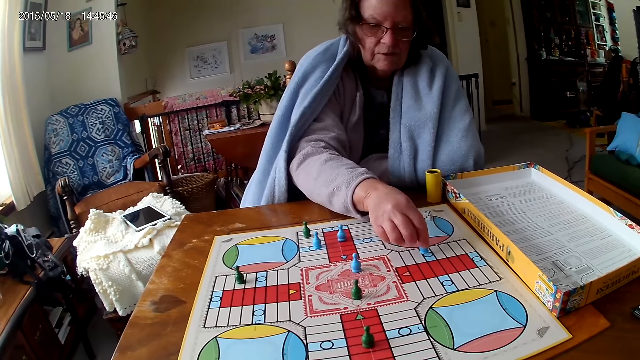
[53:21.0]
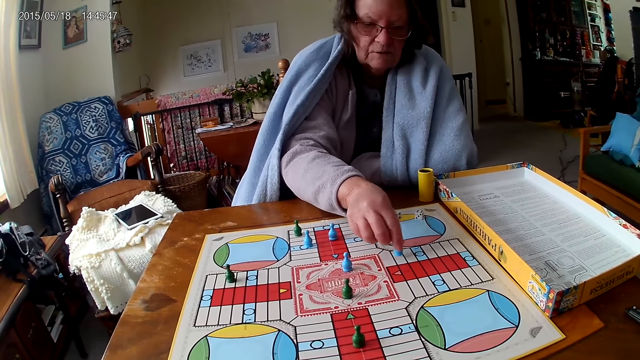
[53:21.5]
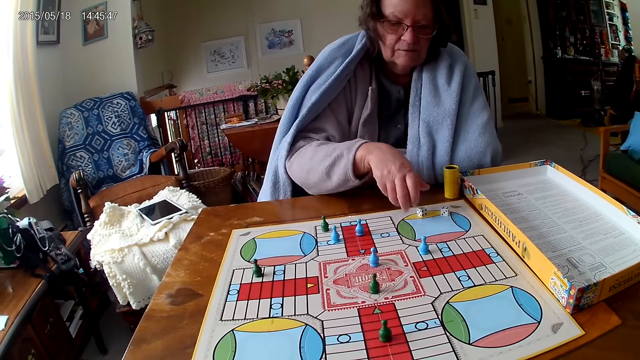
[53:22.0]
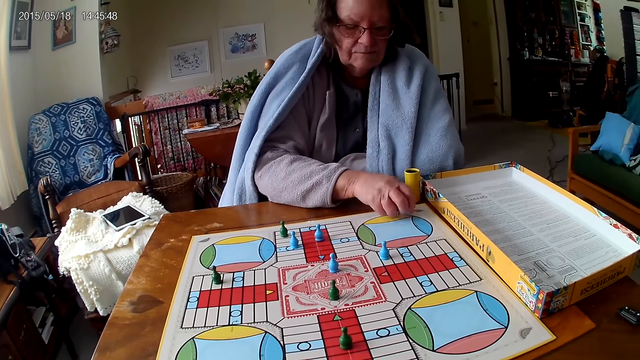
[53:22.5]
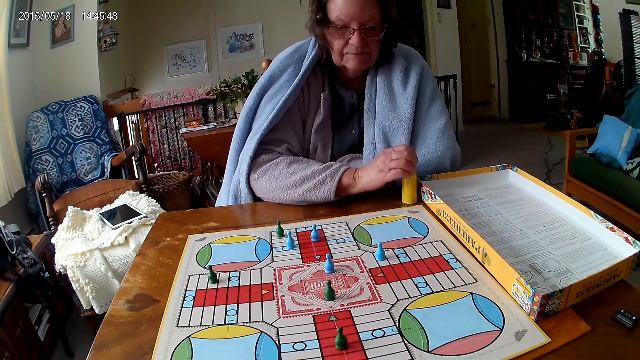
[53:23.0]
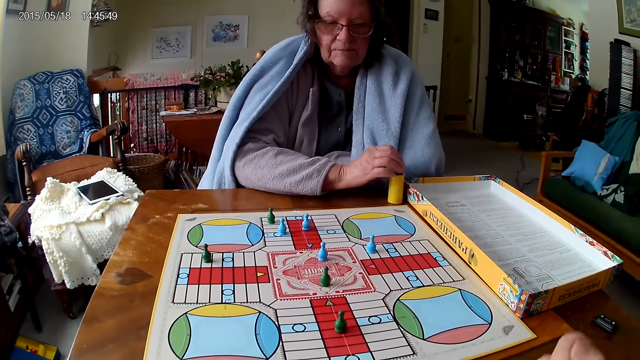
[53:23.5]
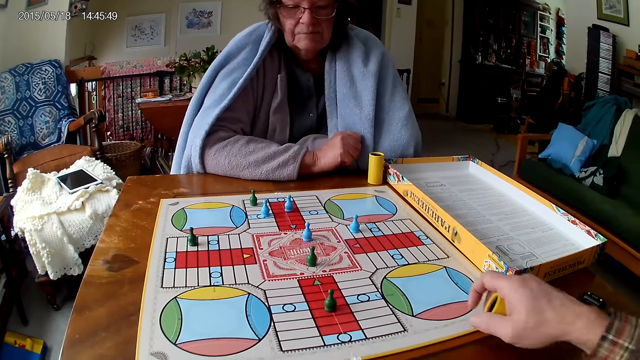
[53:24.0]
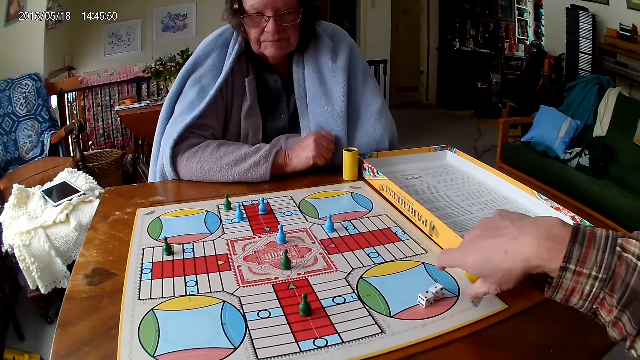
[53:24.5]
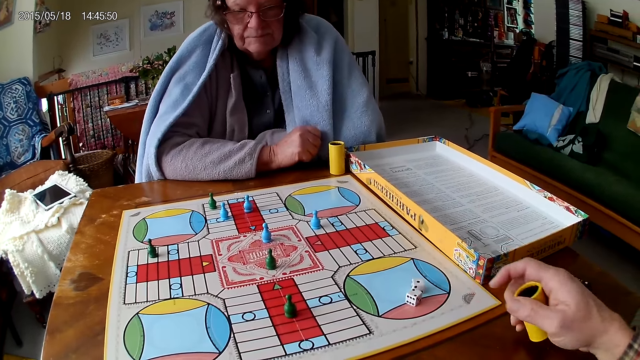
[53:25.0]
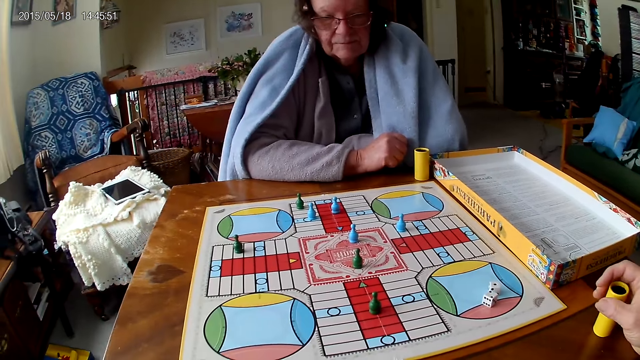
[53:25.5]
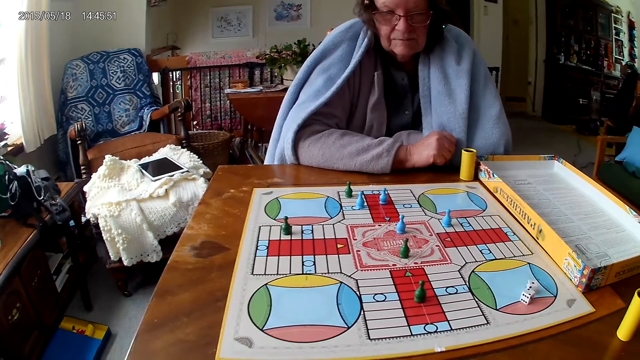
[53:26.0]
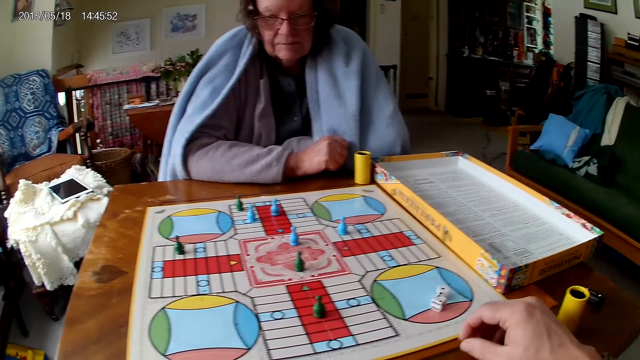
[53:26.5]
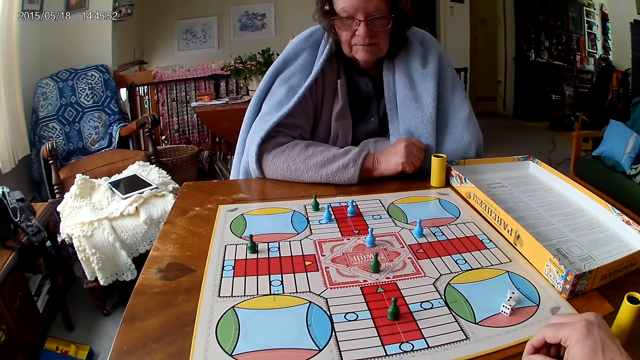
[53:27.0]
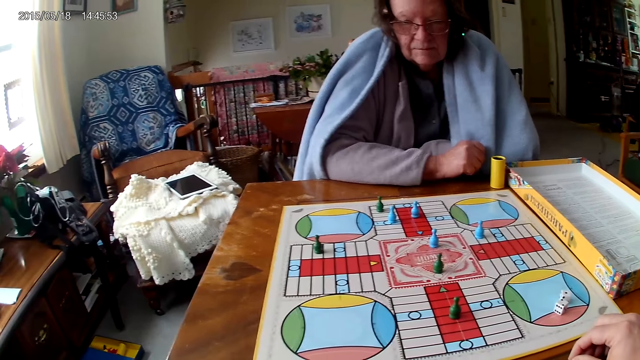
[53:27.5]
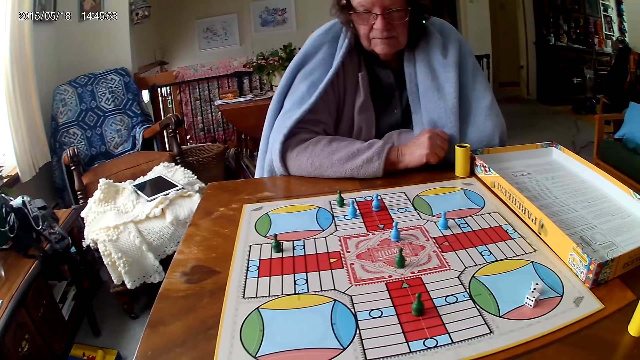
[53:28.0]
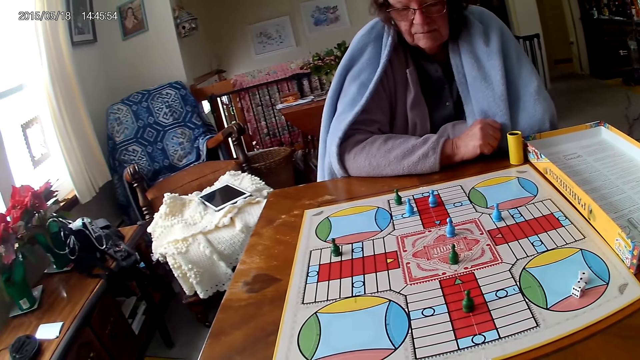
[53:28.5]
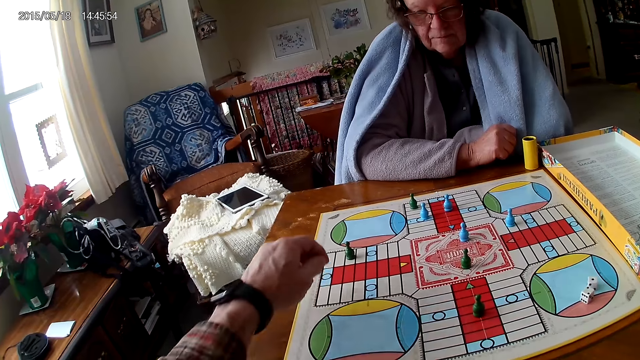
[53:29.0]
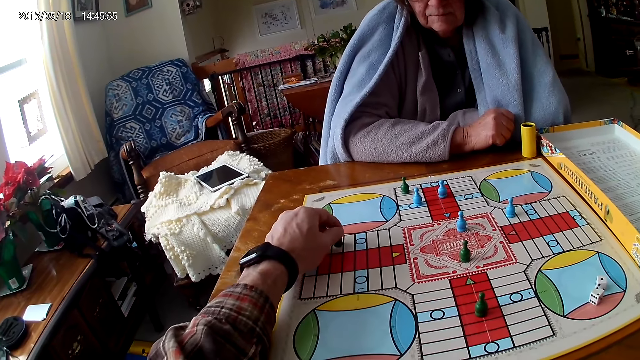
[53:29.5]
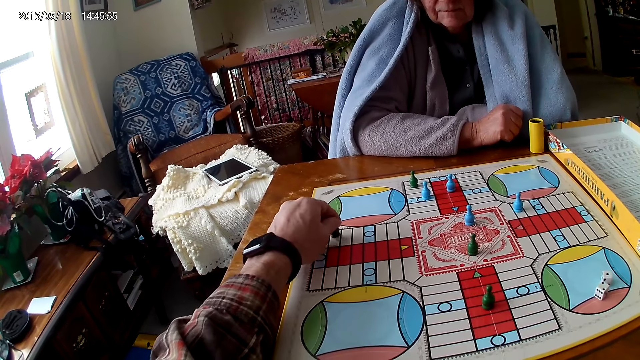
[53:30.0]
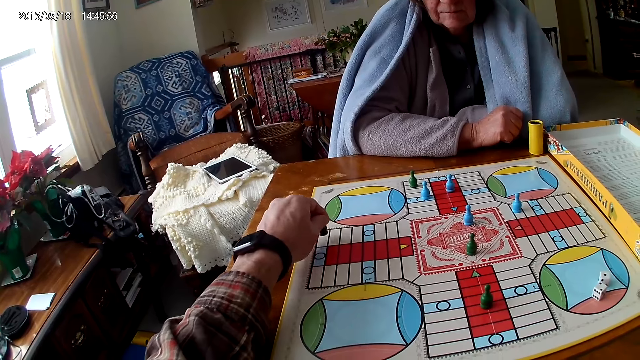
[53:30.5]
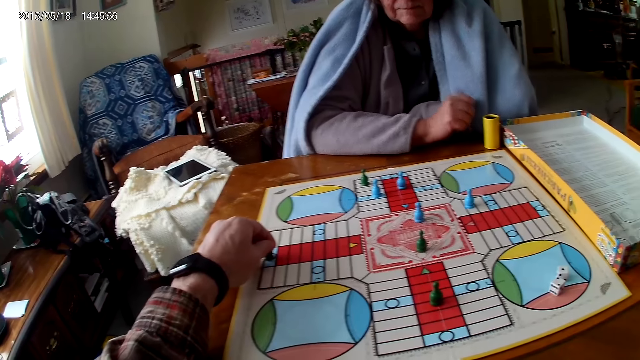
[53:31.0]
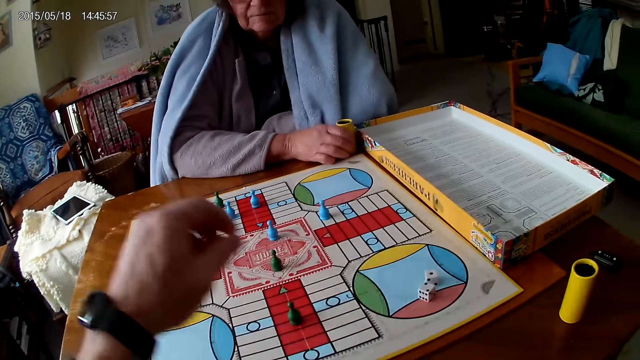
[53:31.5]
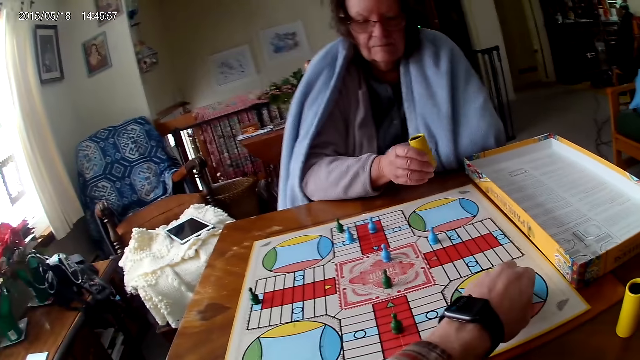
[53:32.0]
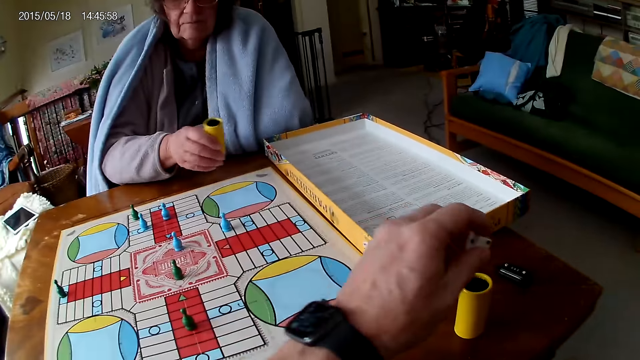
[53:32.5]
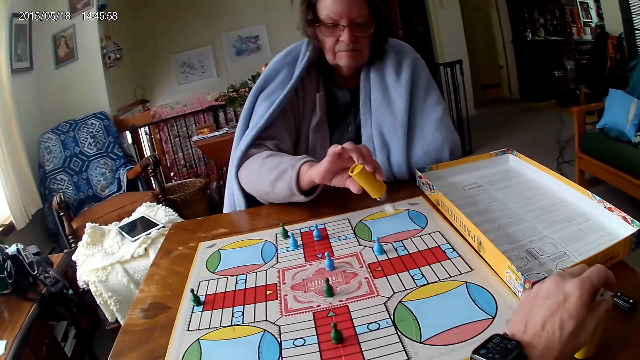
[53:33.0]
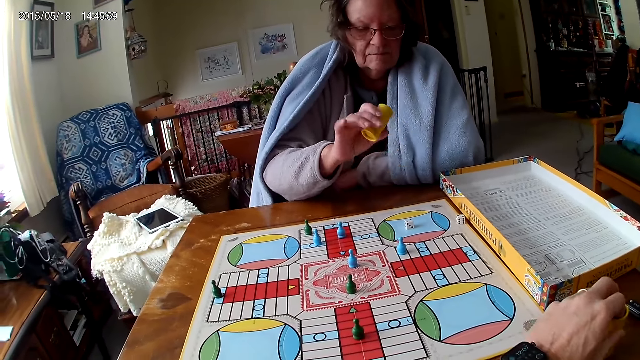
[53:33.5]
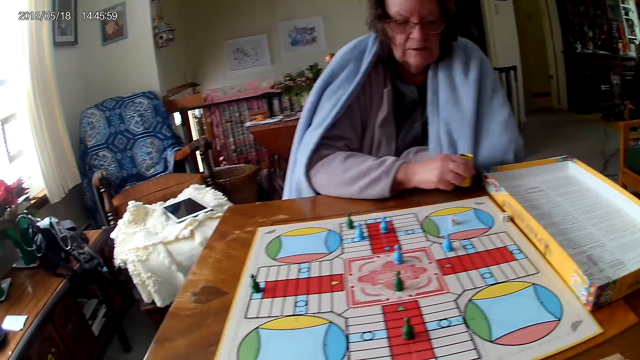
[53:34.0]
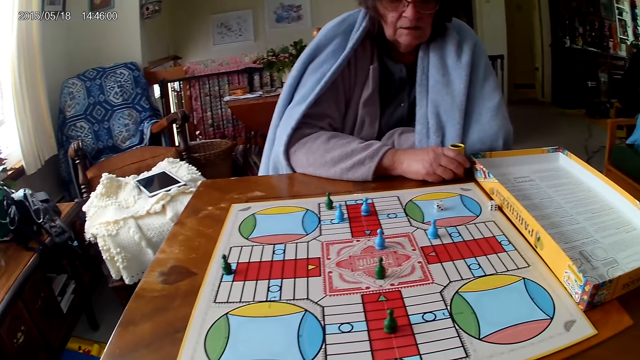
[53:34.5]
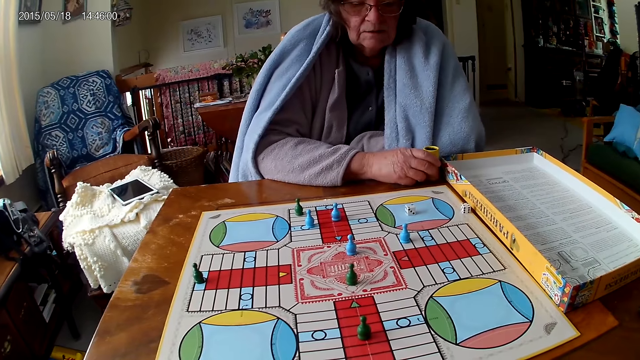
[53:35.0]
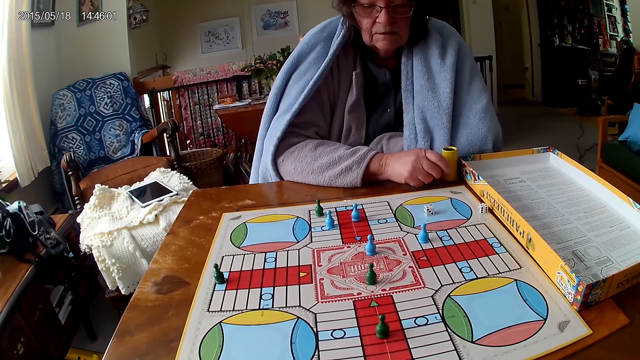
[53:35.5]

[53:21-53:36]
A woman packs the dice from the ludo board on the table with her right hand. She picks the dice. She puts the dice in the dice cup on the table with her right hand. The camera wearer shakes the dice cup in his right hand. He pours the dice in the dice cup on the ludo board with his right hand. He throws the dice. He drops the dice cup on the table with his right hand. He looks around. He counts the tiles on the ludo board on the table with ludo tokens in his left hand. He moves the pawn. The woman picks the dice cup on the table with her right hand. The camera wearer packs the dice on the ludo board with his left hand. The woman shakes the dice cup in her right hand. The camera wearer picks up the dice. The woman pours the dice in the dice cup on the ludo board with her right hand. The camera wearer puts the dice in the dice cup. The woman drops the dice cup on the table with her right hand.

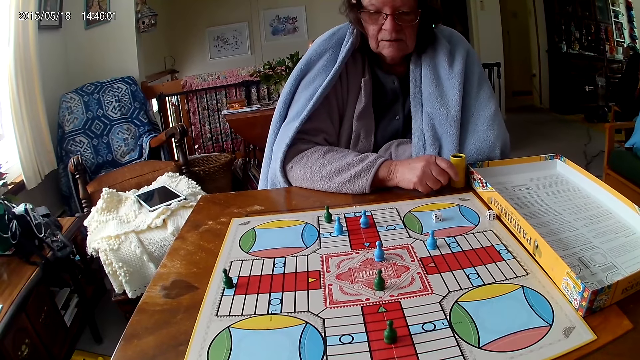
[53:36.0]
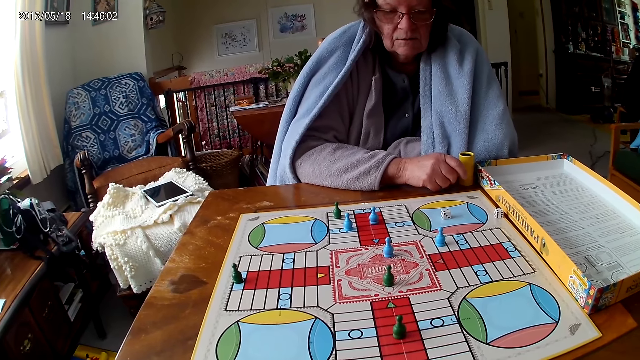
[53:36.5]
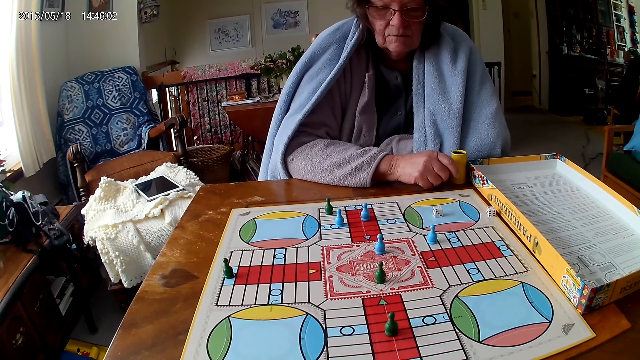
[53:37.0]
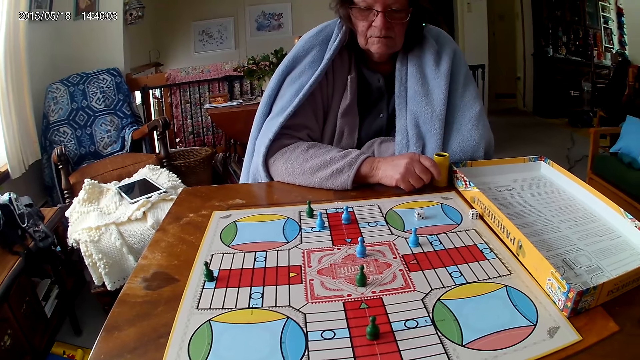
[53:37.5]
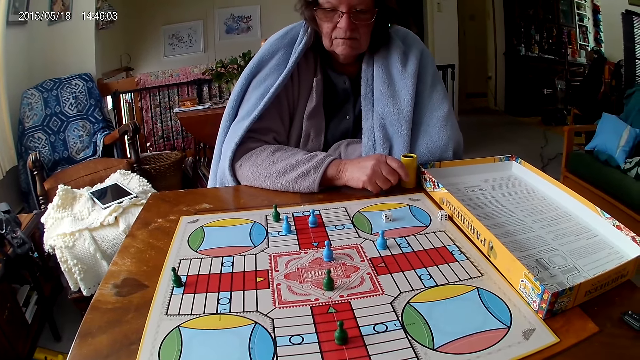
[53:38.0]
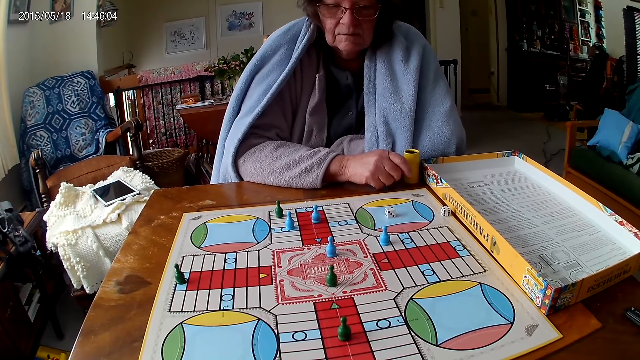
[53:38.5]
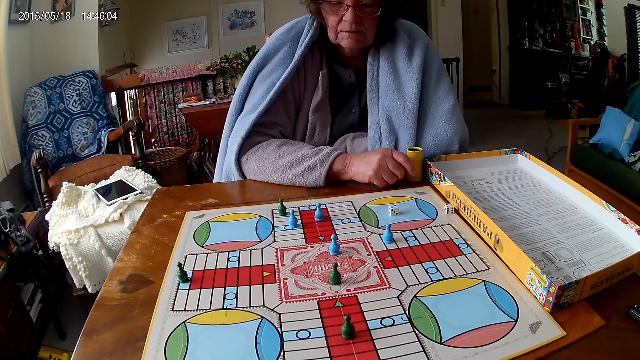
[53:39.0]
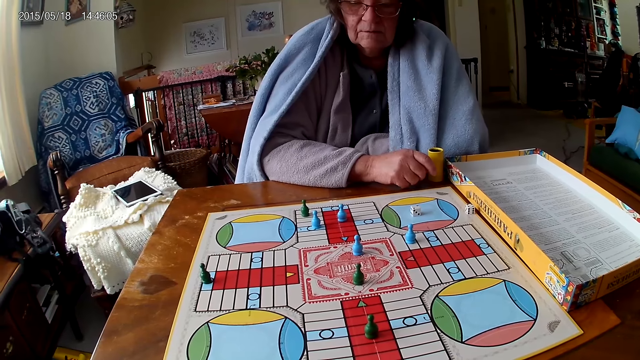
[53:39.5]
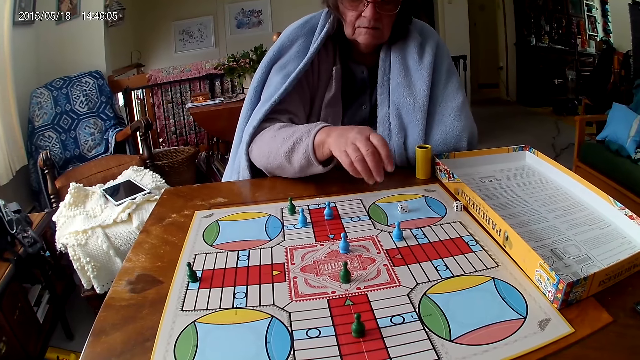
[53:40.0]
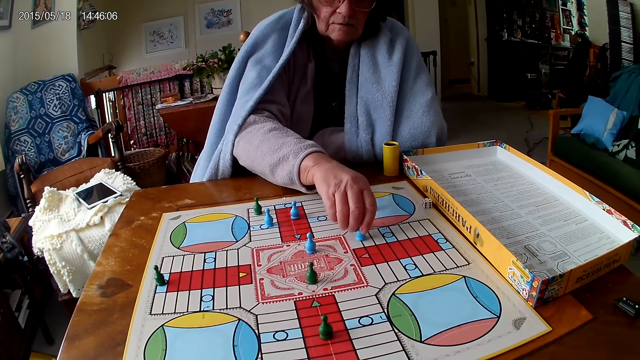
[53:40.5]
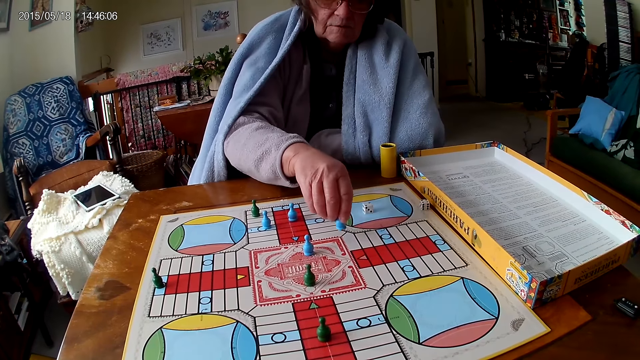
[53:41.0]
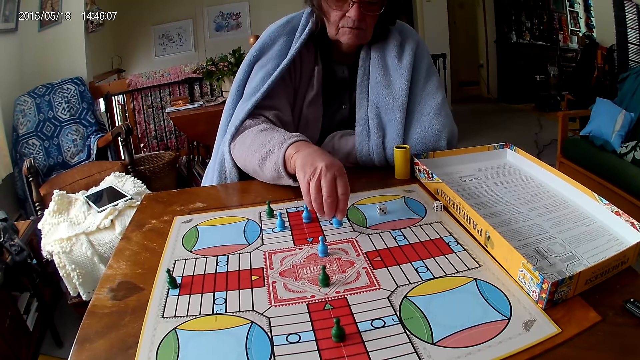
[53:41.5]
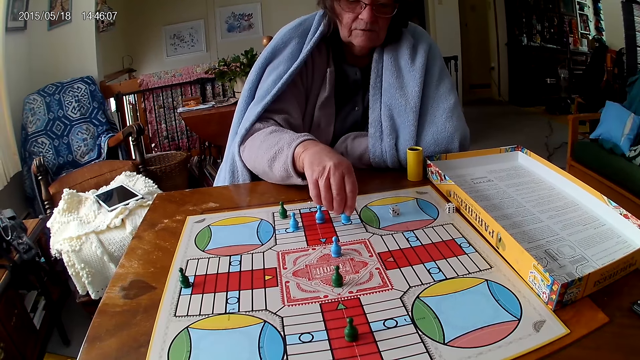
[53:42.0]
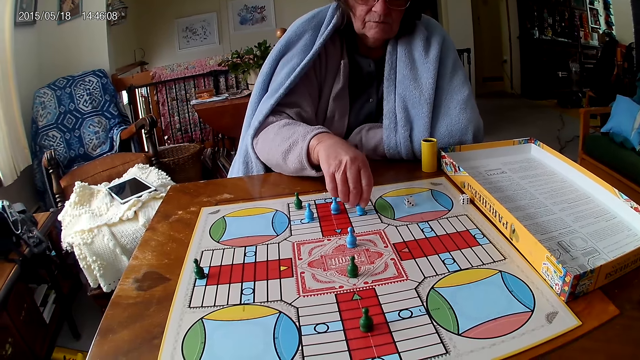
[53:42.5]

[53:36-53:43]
A woman counts the tiles on the ludo board on the table with ludo tokens in her right hand. The woman moves the pawn.
